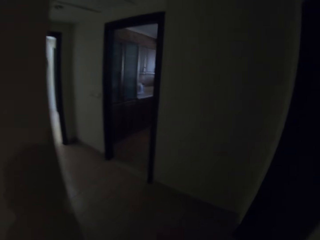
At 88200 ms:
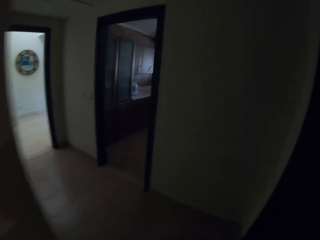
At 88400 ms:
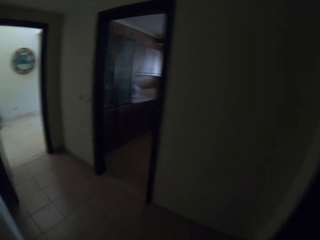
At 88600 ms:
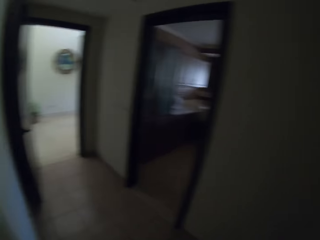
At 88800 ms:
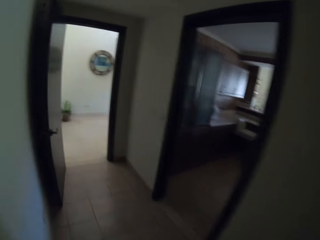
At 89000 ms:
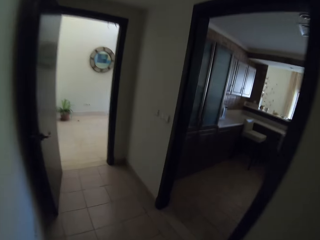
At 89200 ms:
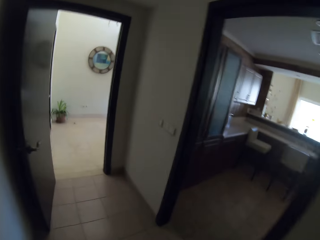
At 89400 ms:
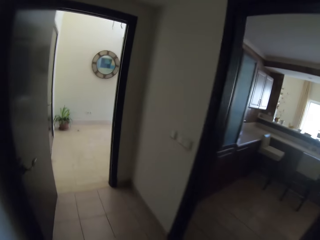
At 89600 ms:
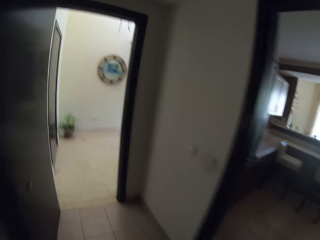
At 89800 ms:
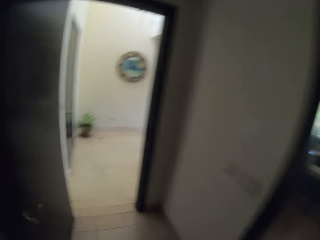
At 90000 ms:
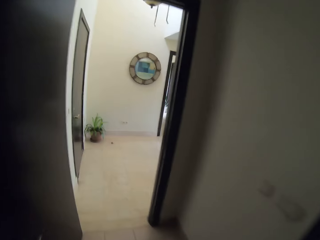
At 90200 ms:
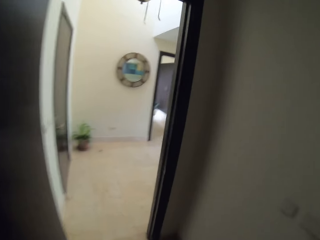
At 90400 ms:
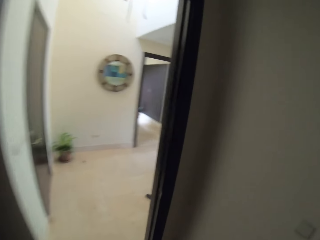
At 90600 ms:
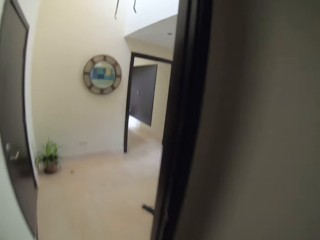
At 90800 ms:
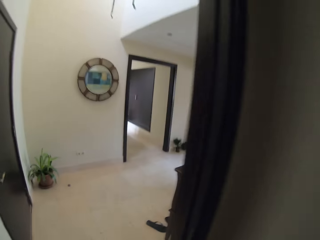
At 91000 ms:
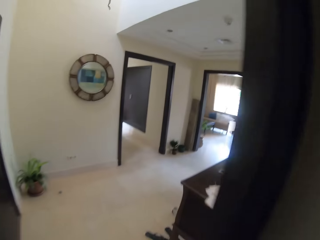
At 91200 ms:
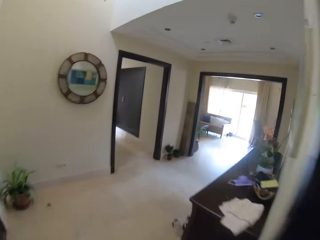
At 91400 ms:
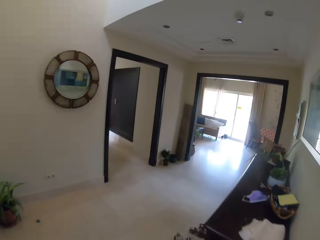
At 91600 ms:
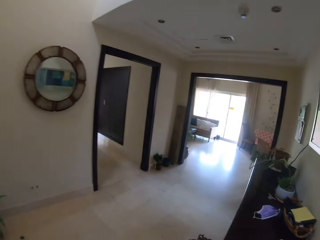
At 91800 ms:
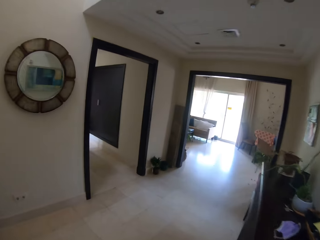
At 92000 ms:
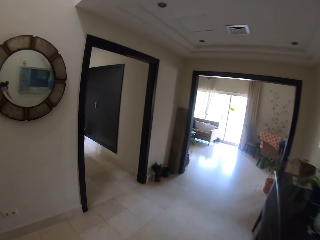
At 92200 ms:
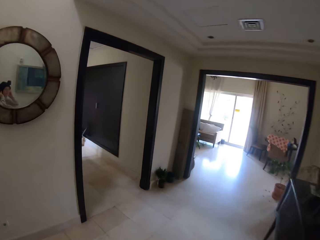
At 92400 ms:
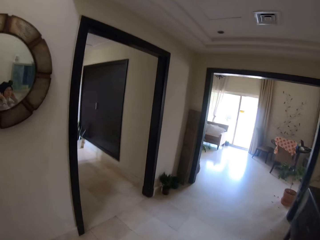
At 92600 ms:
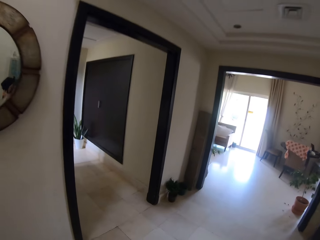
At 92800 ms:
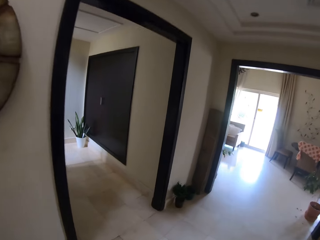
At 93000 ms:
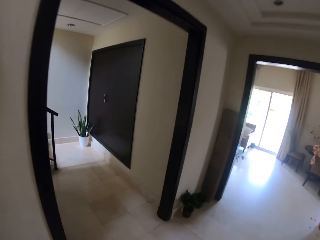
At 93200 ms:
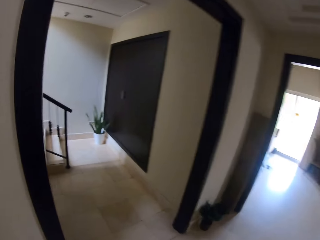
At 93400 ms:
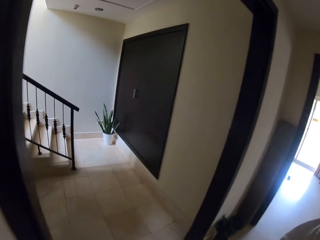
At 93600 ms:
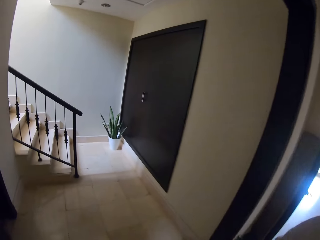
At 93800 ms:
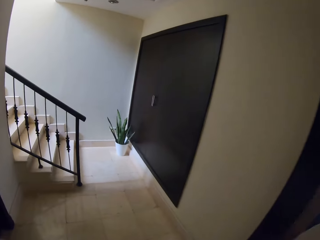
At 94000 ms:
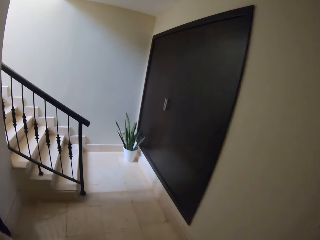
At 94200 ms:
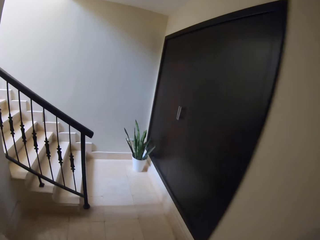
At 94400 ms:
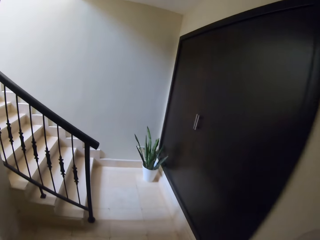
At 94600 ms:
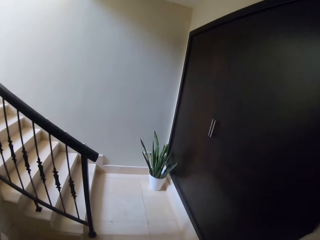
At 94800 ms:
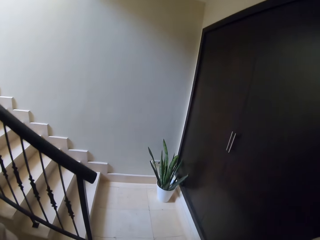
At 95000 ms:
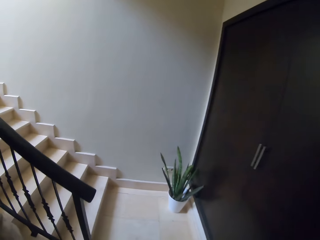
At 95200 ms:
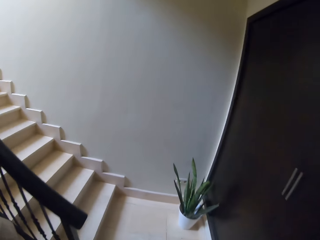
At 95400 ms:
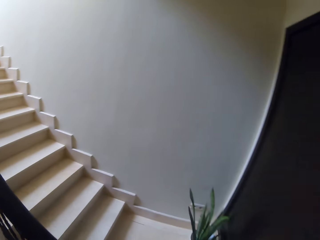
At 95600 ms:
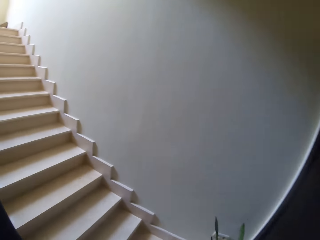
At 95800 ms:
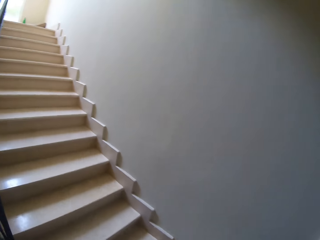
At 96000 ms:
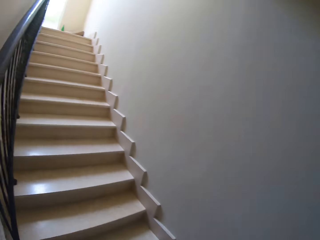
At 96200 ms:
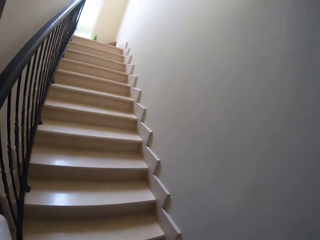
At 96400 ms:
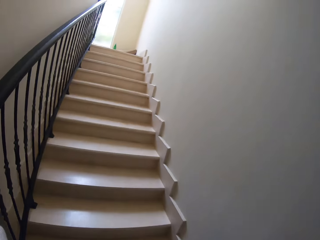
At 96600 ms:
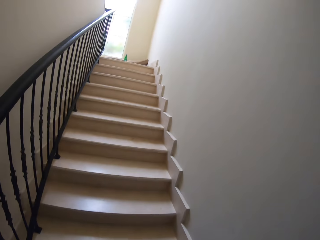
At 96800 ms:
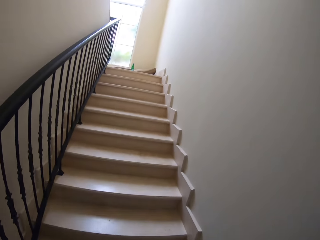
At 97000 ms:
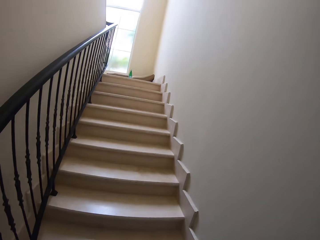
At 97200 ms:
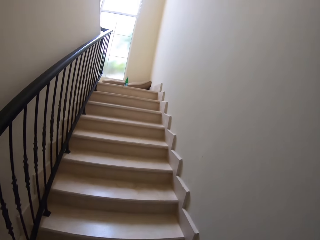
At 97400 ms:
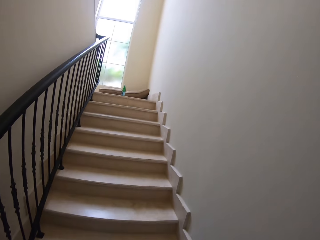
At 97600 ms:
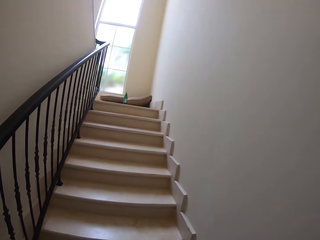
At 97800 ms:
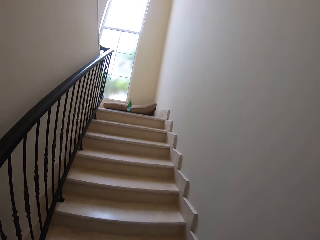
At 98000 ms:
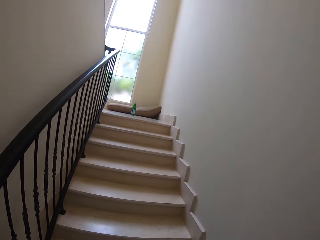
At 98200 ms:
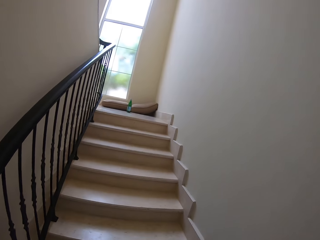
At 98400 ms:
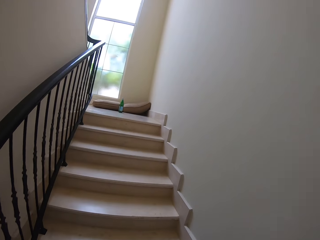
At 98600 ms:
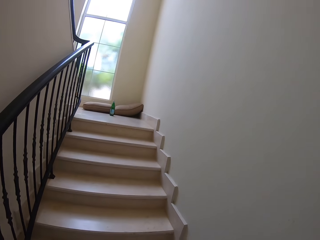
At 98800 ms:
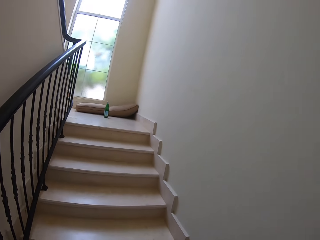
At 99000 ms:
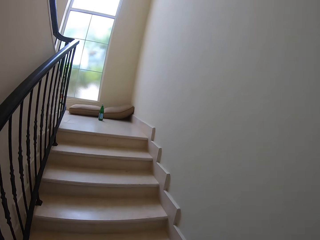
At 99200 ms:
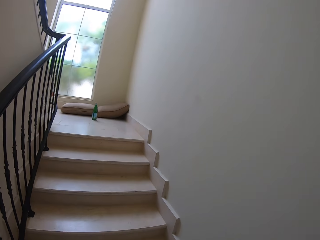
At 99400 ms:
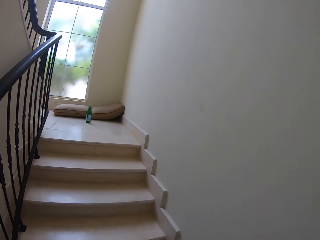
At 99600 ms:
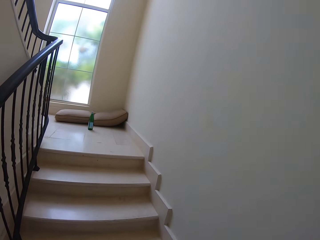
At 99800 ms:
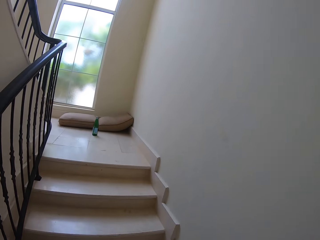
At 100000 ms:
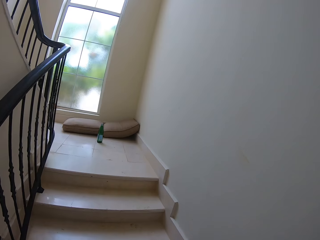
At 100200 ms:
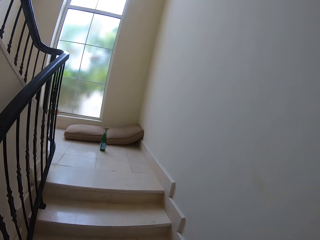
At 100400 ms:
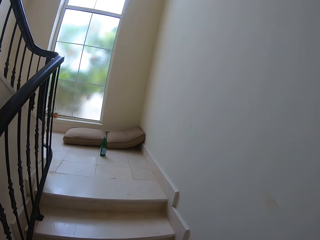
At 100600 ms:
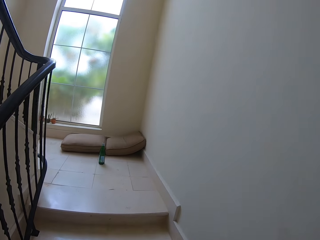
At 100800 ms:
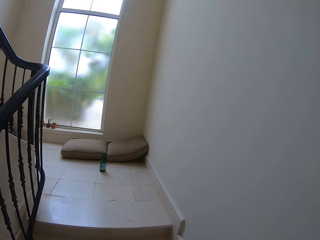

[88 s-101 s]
The camera wearer walks in the house. They walk up the stairs.

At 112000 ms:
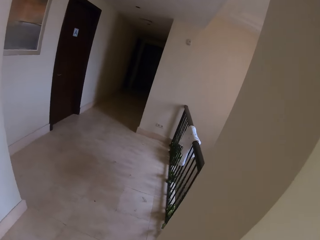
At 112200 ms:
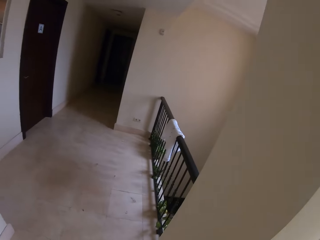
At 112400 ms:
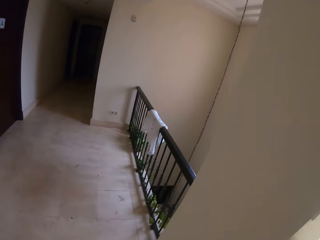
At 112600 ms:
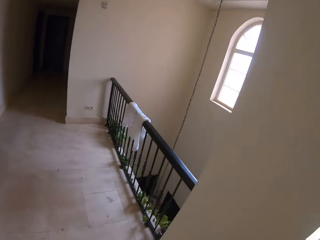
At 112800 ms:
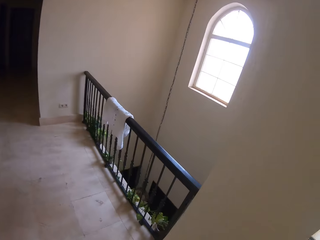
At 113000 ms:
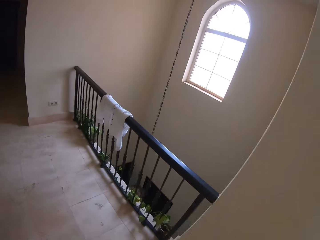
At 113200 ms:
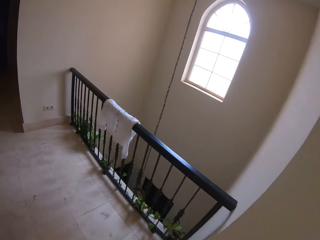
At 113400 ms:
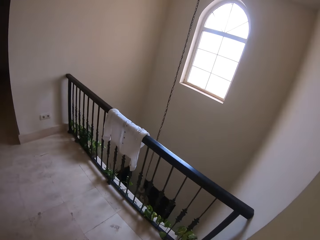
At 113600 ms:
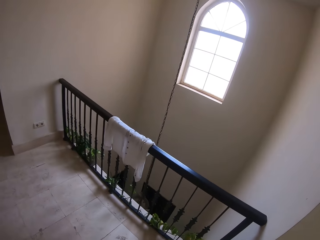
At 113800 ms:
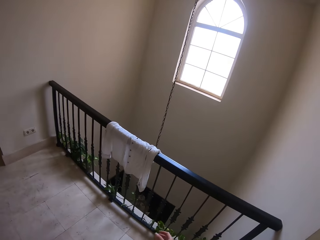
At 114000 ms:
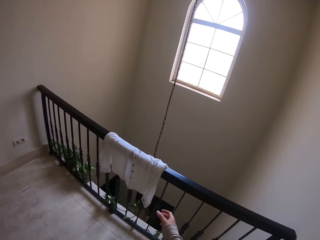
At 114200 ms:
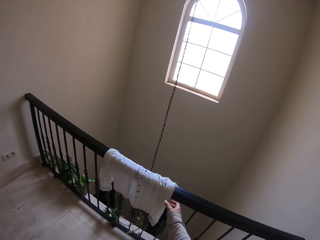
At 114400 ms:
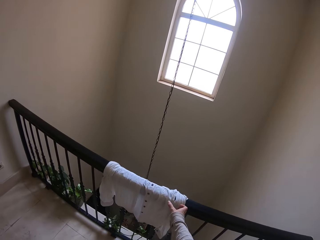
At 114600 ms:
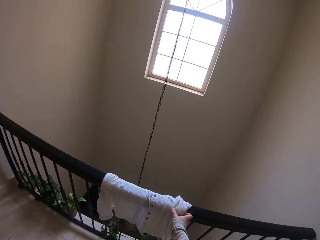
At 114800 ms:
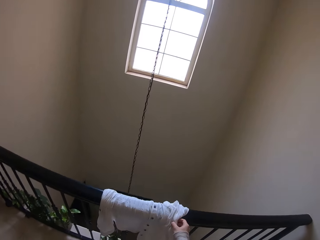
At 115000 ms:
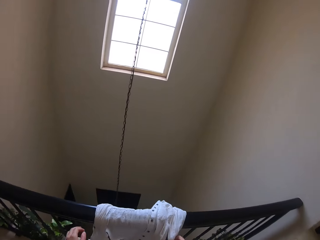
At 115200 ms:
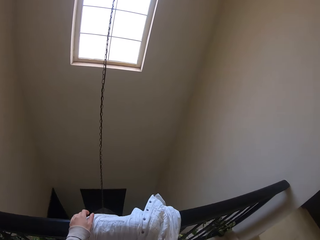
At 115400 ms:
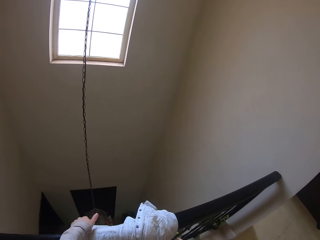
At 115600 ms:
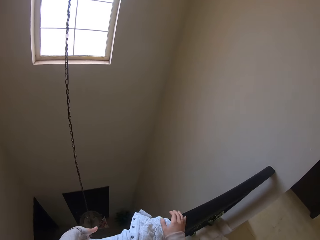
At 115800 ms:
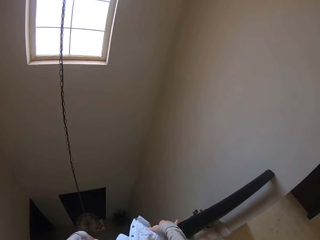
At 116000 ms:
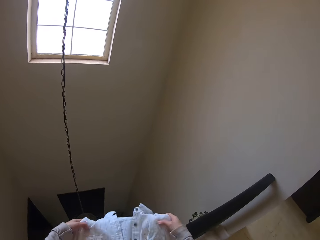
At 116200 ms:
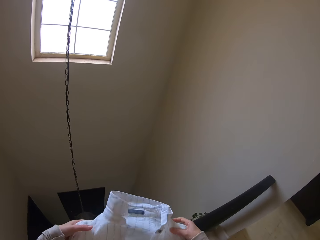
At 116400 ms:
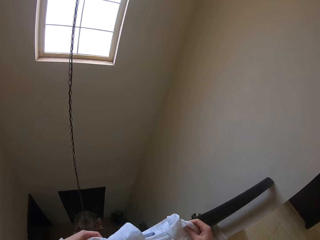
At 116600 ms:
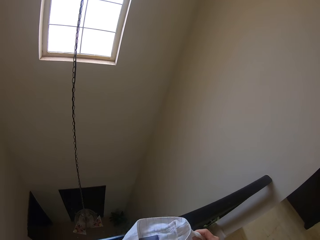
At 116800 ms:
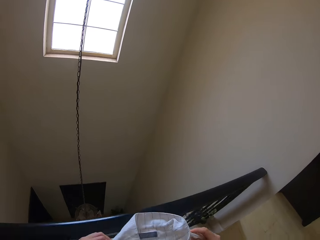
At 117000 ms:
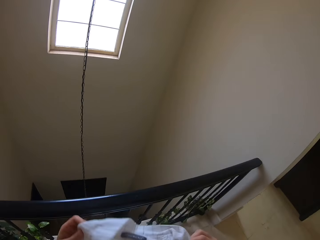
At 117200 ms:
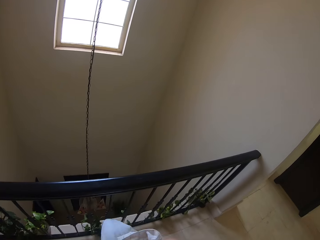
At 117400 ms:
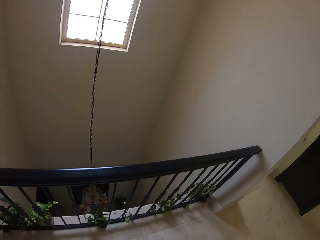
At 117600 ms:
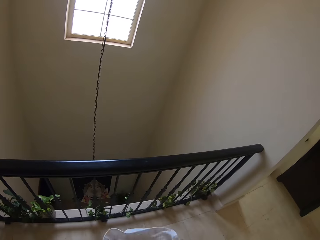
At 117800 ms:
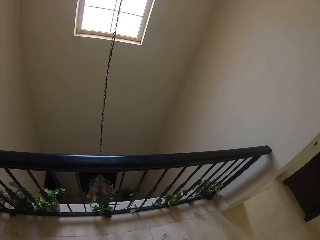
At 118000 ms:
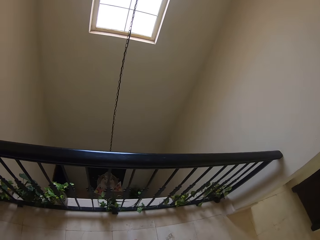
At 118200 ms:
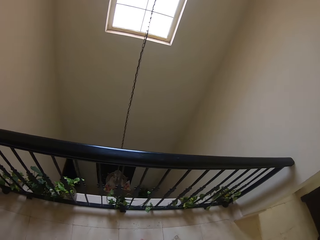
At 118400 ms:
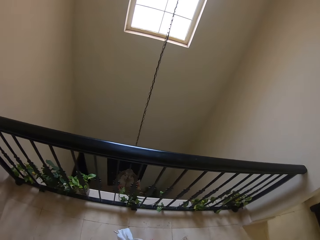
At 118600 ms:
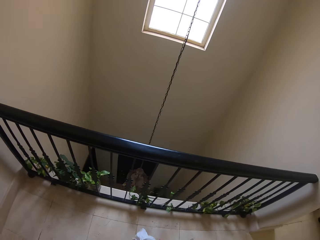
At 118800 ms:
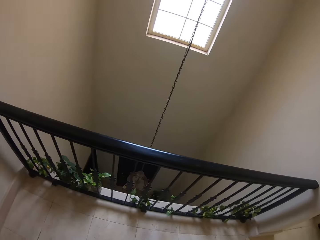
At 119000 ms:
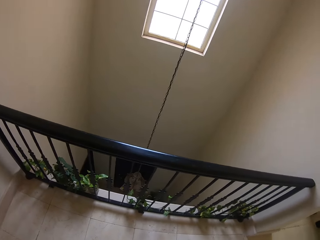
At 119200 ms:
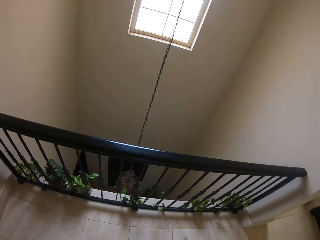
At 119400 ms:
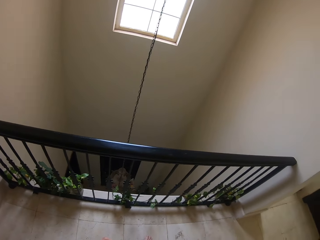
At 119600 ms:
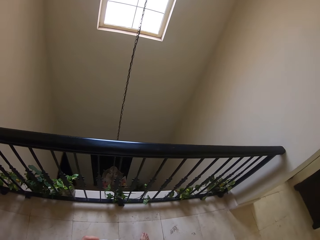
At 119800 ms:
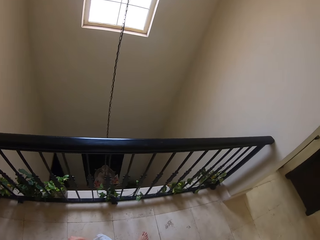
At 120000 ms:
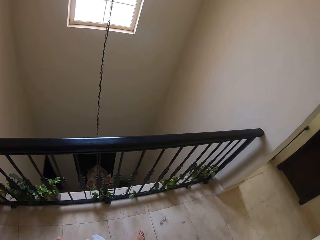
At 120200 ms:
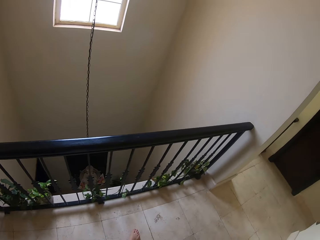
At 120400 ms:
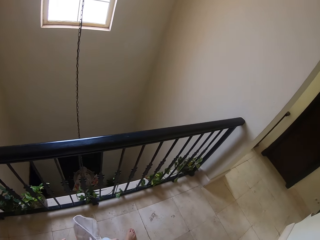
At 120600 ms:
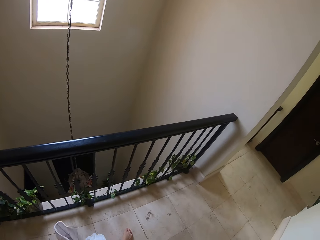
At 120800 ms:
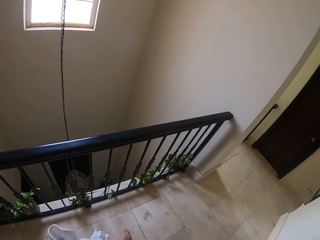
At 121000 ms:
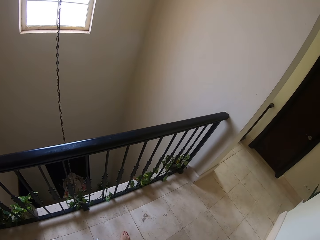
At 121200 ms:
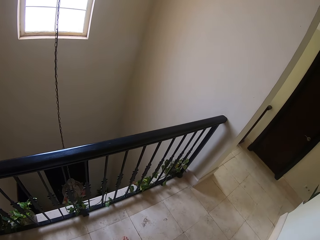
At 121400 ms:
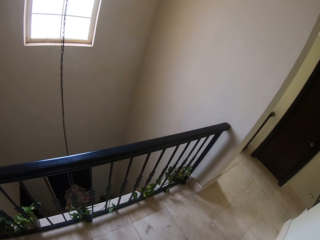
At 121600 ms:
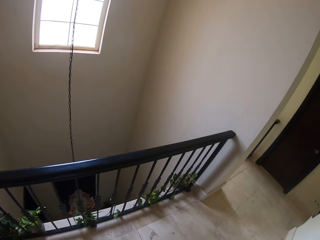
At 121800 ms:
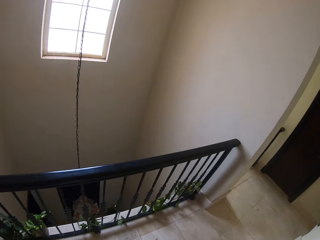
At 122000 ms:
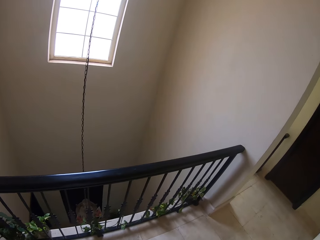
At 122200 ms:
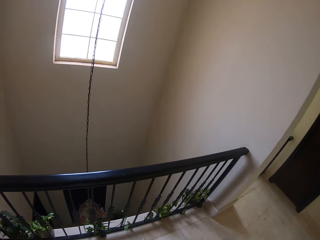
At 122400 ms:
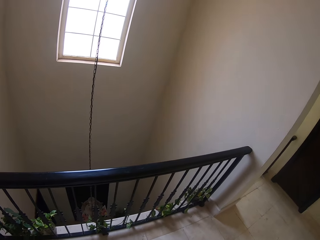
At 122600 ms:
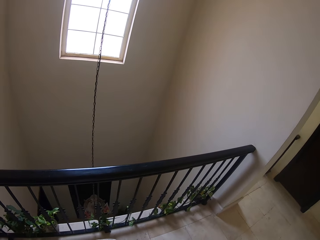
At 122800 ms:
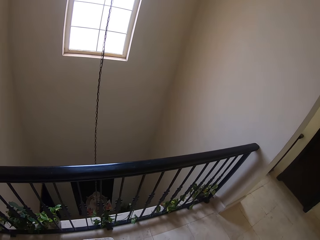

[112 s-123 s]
The camera wearer picks up her shirt from the bars in the metal stand. She folds the shirt.
